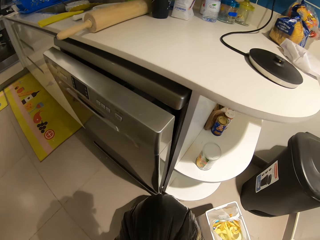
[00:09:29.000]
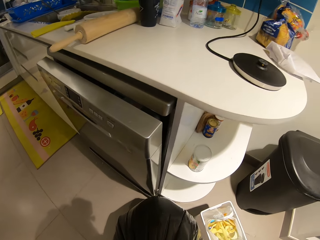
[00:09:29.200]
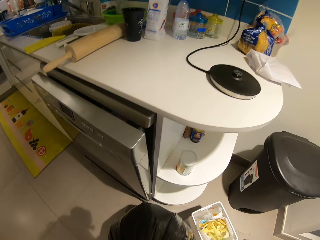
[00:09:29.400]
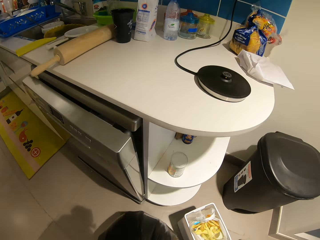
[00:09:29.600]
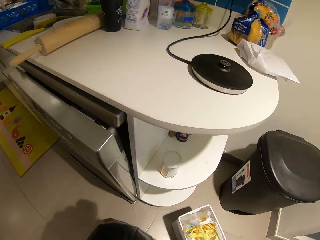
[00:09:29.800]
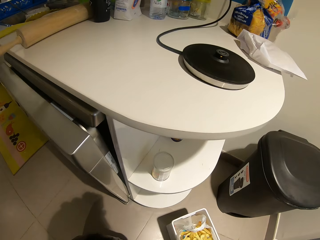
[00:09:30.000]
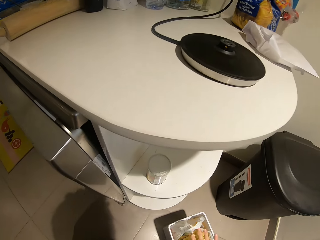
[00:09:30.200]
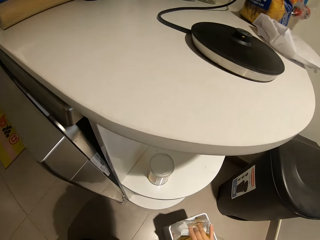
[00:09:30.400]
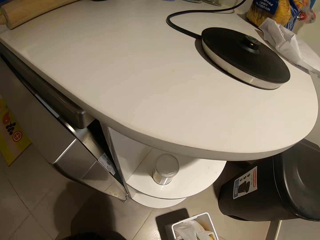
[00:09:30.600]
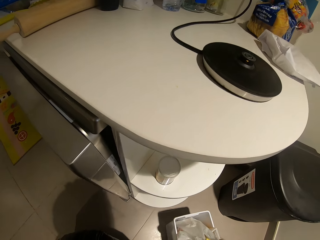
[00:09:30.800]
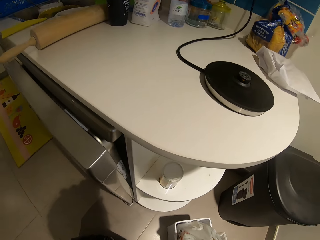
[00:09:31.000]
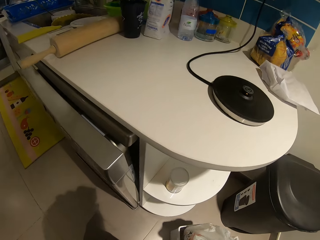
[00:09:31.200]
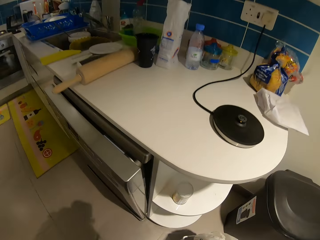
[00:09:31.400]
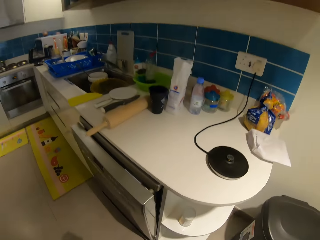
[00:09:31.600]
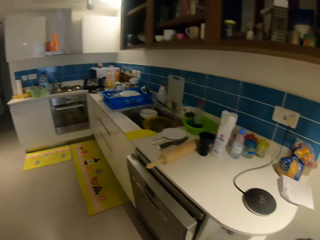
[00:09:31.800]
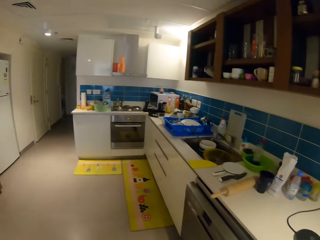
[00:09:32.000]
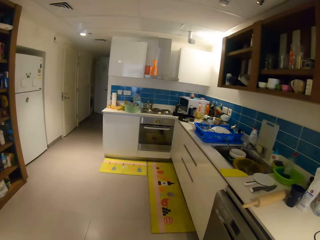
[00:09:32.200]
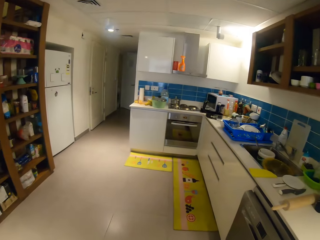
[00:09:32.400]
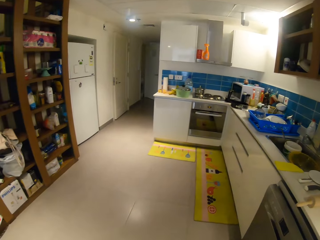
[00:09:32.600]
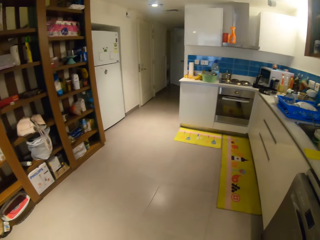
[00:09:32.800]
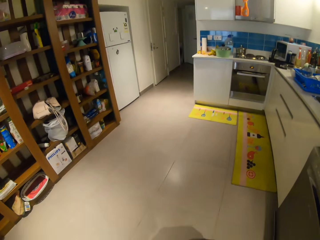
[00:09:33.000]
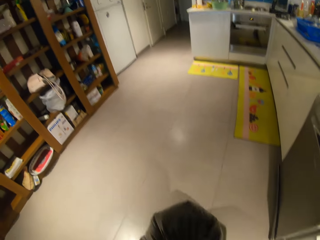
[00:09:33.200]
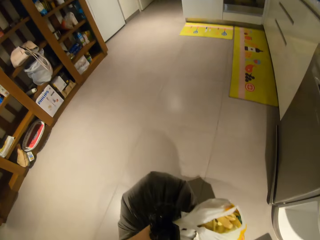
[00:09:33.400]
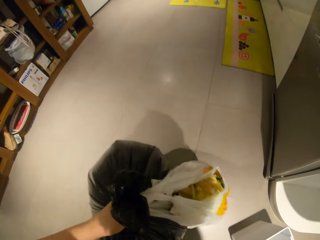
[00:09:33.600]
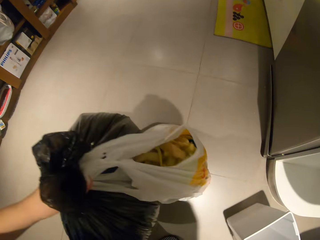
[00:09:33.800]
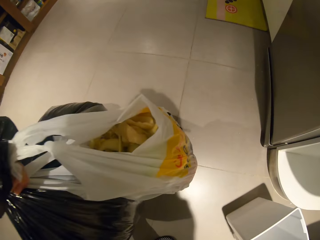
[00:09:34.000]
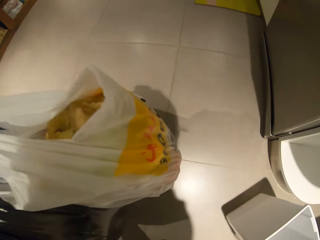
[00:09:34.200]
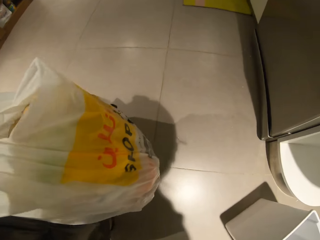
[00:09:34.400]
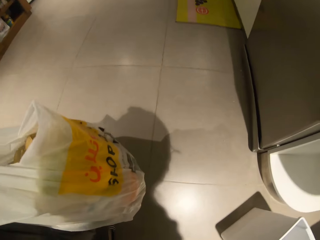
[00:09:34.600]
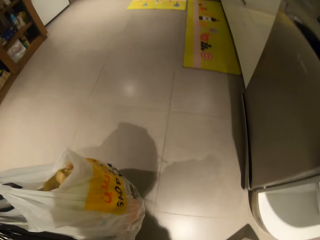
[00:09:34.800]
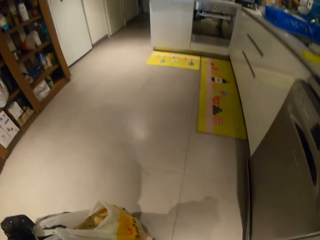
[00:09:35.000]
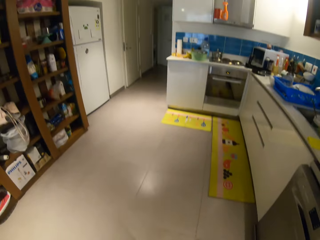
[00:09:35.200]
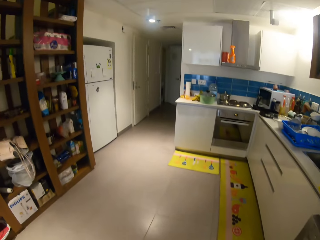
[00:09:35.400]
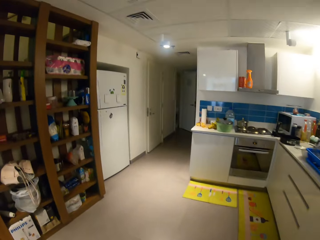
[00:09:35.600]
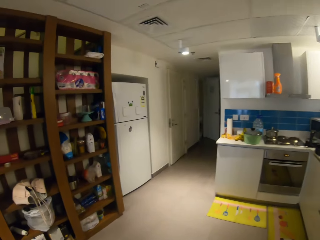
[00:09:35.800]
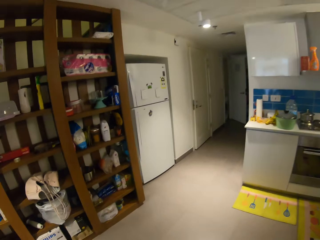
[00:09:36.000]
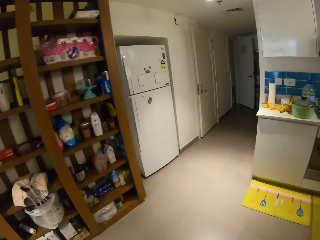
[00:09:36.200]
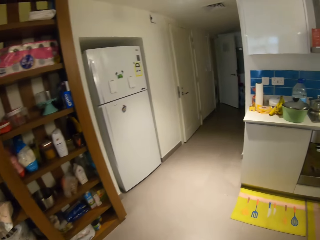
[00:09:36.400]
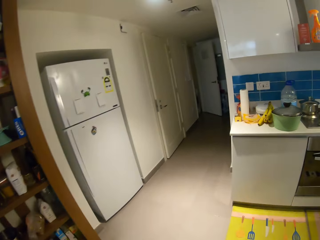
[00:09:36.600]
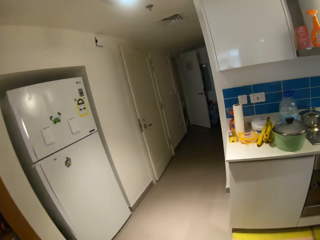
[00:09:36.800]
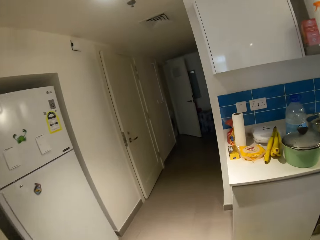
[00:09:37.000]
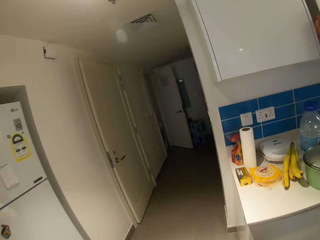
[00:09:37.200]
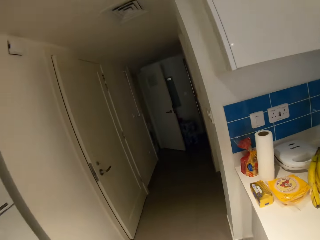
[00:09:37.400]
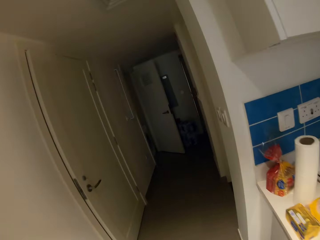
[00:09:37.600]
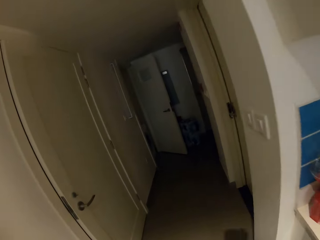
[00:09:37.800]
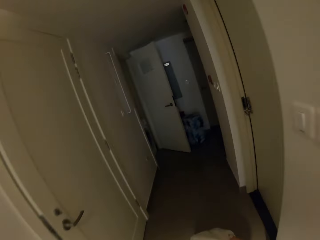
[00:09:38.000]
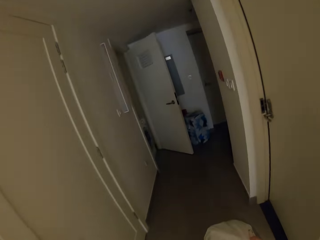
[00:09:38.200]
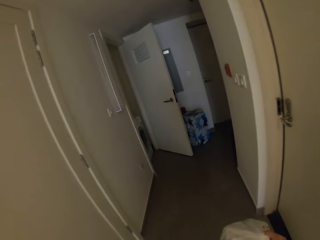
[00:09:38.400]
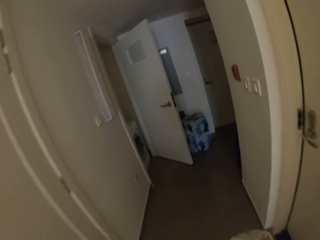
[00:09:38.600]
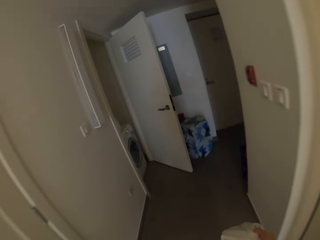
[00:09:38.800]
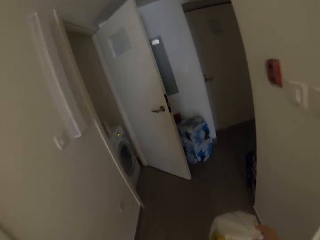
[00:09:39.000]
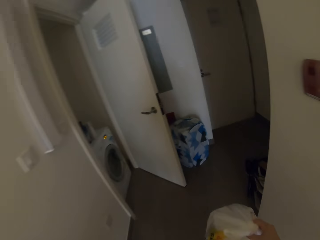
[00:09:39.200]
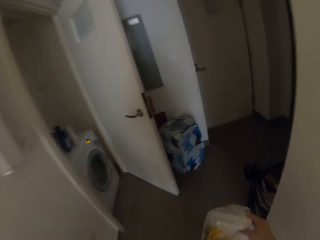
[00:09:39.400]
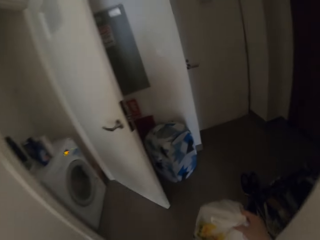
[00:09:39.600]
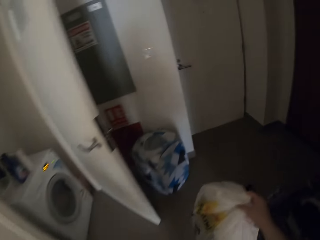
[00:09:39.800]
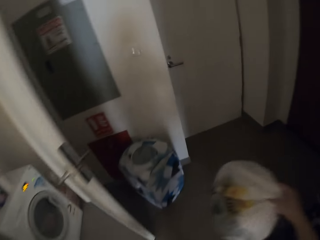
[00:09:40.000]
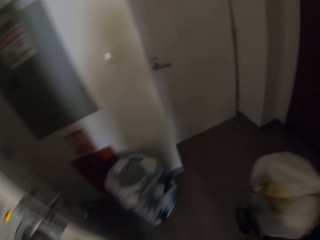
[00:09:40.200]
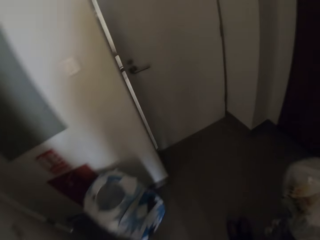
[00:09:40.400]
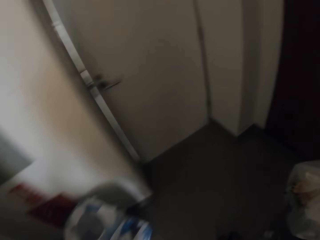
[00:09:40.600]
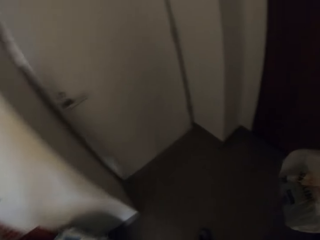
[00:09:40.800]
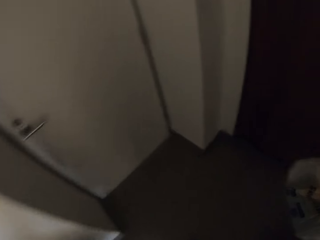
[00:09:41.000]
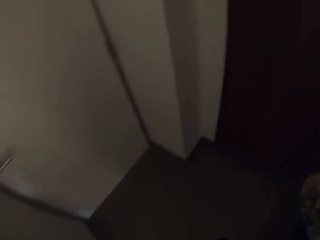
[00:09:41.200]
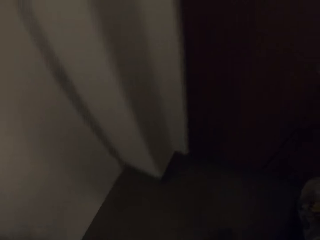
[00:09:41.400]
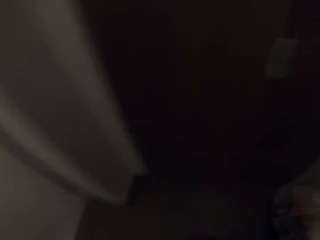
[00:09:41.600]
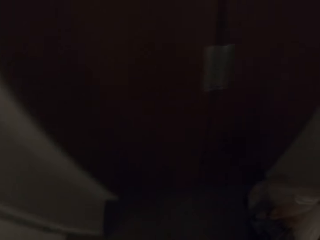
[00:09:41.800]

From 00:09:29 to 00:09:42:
The camera wearer carries a trash nylon or polythene bag from a trash basket. They lift the polythene bag. They walk around the house. They take the trash out.

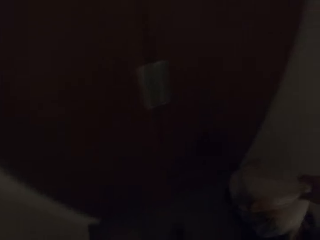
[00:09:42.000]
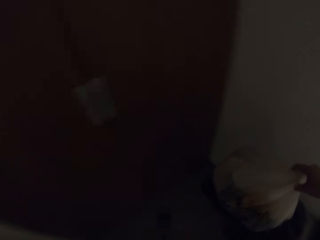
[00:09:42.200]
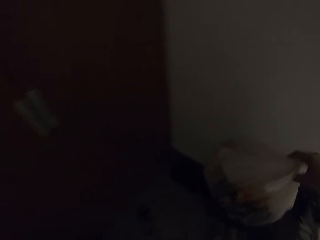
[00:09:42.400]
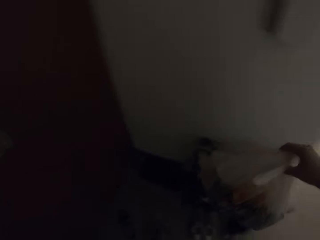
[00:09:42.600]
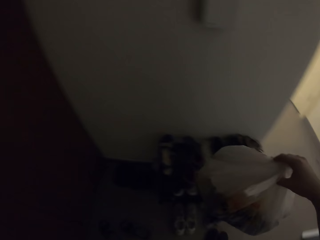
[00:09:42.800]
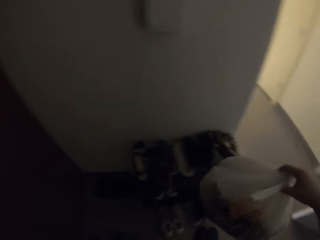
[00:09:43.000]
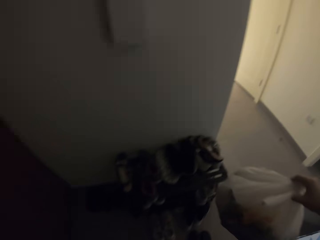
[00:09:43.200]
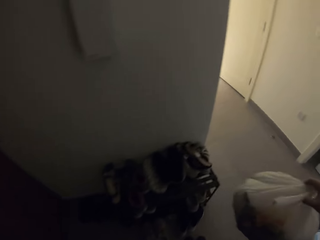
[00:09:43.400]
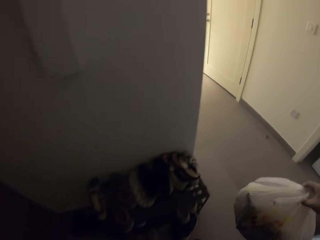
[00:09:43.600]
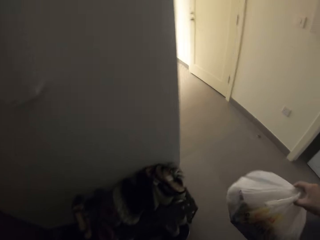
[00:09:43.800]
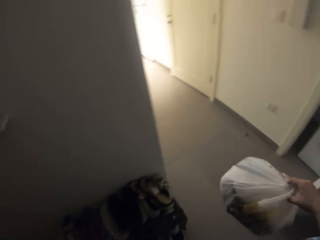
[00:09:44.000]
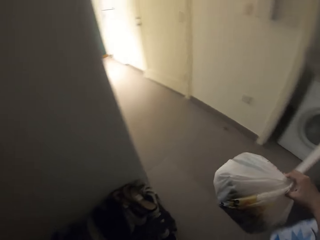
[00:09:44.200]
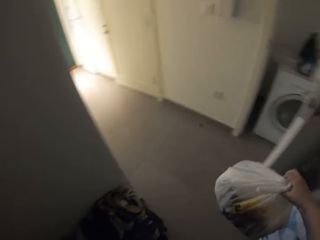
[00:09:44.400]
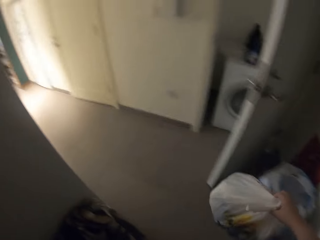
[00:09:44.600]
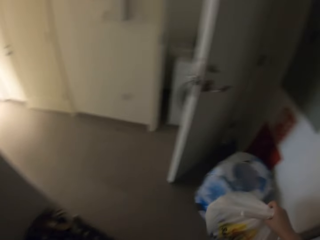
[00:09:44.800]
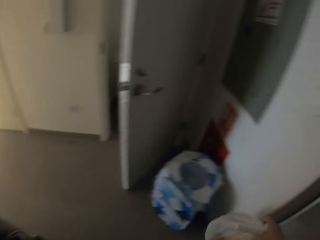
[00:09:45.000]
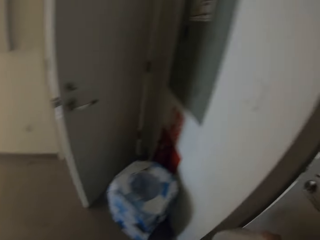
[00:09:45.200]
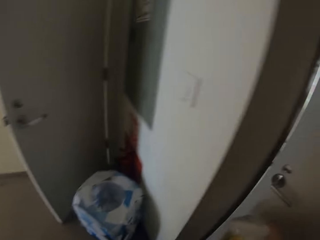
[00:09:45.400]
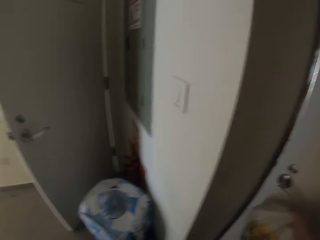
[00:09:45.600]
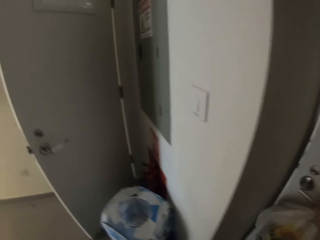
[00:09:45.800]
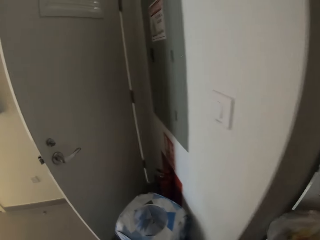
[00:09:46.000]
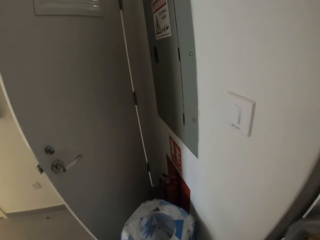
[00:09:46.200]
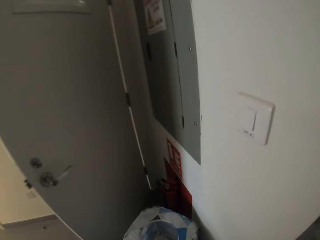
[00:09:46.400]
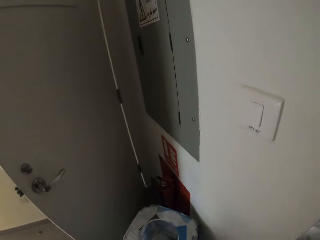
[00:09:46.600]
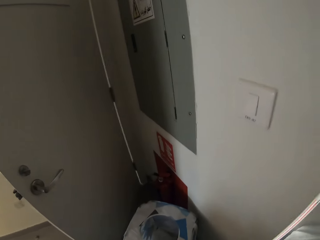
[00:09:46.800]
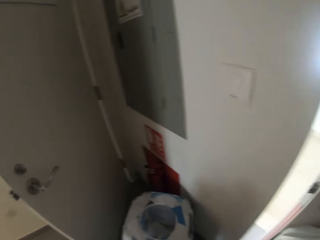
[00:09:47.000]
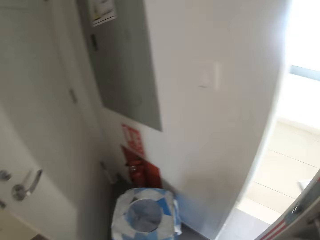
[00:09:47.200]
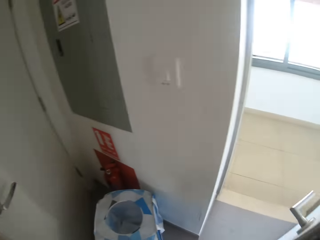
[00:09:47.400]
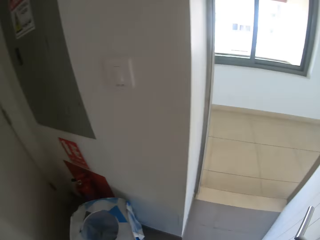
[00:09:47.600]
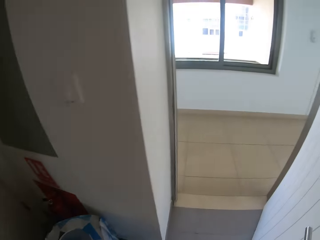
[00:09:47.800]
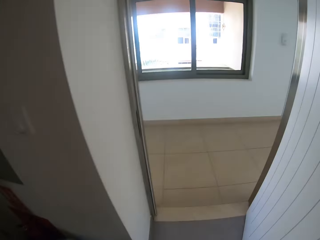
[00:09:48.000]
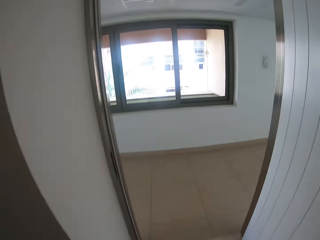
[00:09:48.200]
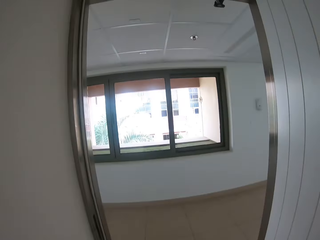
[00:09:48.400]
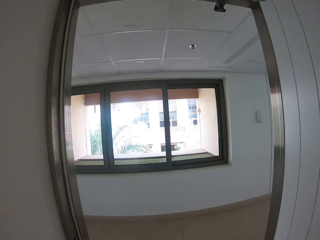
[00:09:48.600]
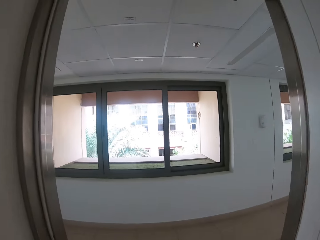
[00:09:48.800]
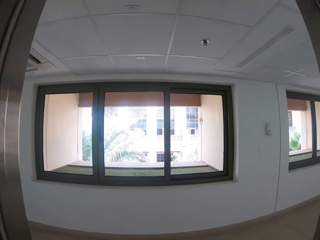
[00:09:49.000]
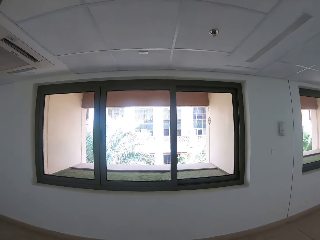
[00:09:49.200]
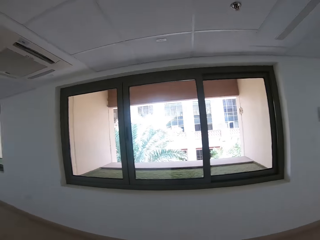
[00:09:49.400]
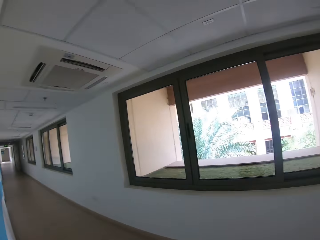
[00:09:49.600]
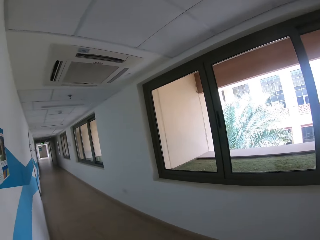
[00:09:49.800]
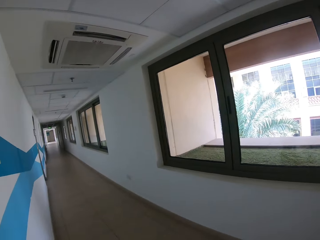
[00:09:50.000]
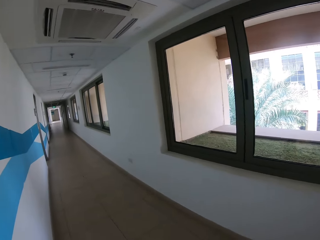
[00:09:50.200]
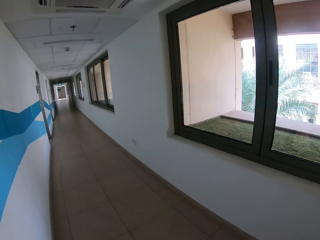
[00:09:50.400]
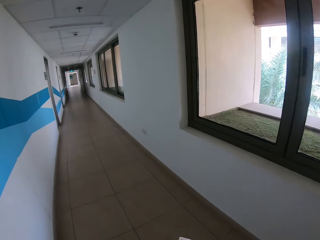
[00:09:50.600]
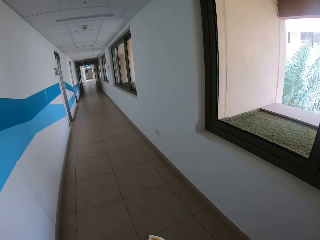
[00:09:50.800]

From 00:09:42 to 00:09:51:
The camera wearer opens the door. They walk down the hallway.
